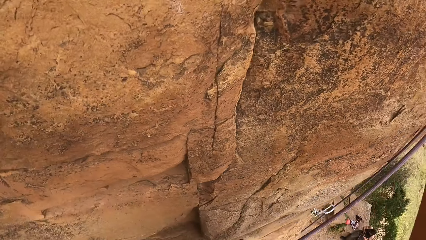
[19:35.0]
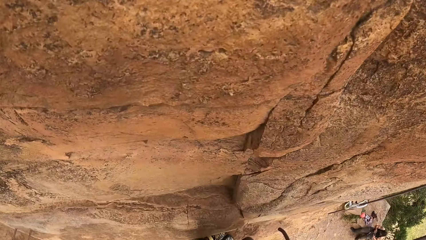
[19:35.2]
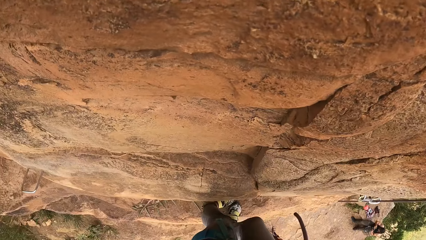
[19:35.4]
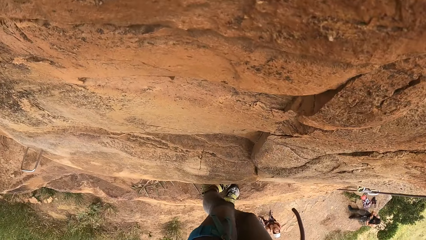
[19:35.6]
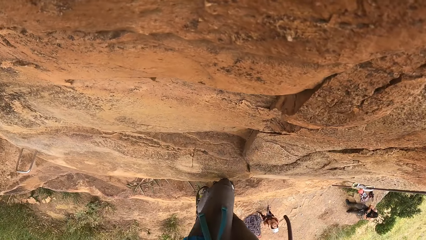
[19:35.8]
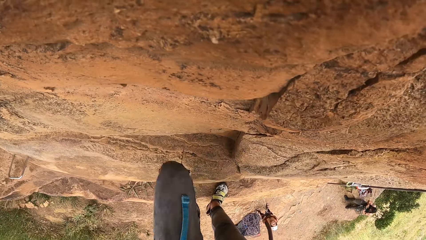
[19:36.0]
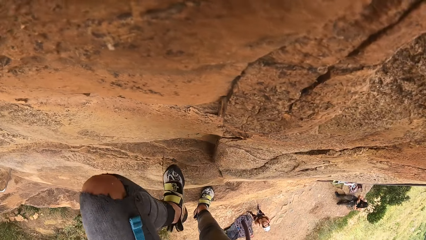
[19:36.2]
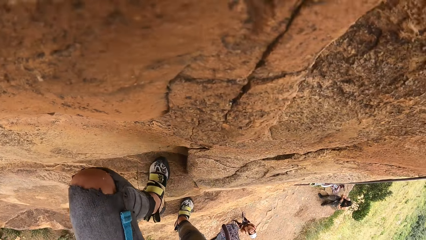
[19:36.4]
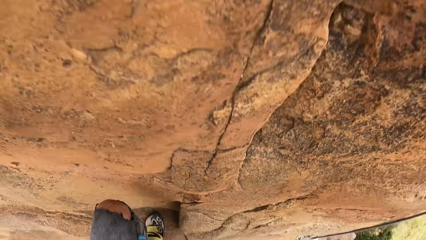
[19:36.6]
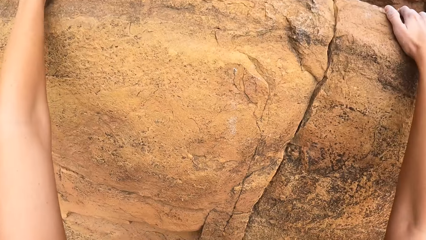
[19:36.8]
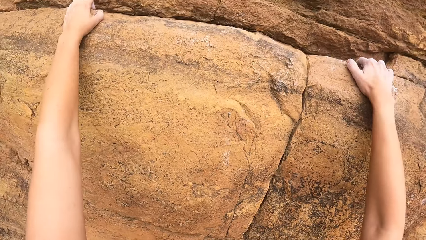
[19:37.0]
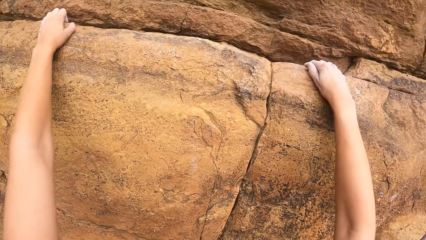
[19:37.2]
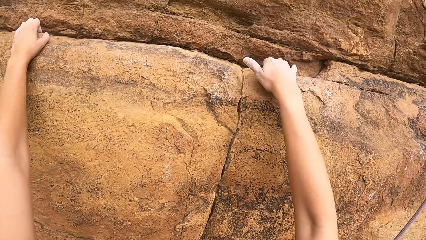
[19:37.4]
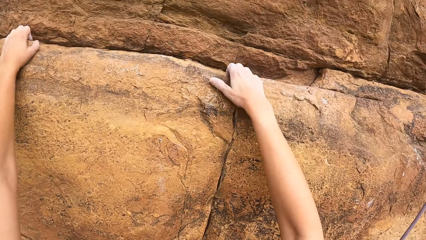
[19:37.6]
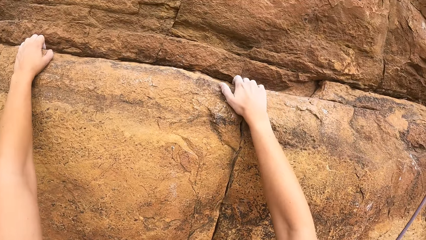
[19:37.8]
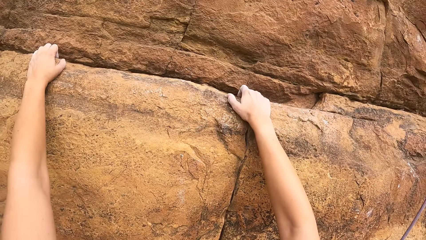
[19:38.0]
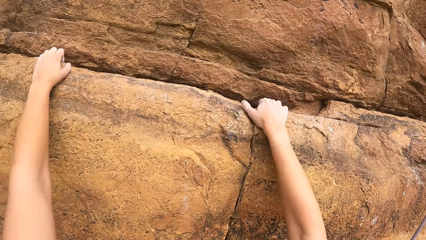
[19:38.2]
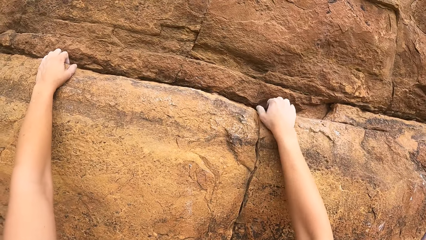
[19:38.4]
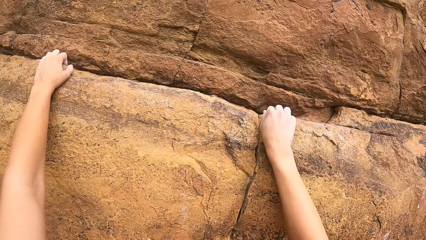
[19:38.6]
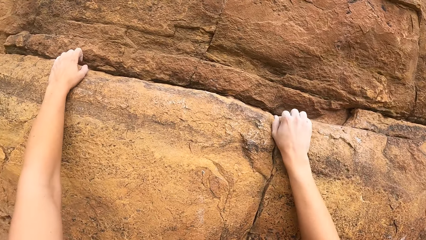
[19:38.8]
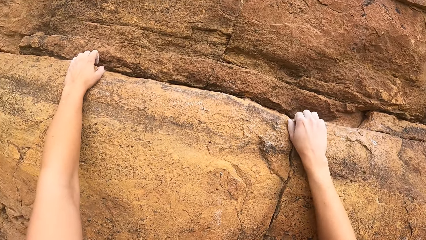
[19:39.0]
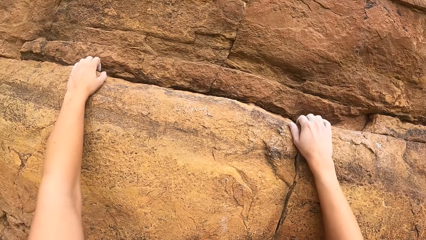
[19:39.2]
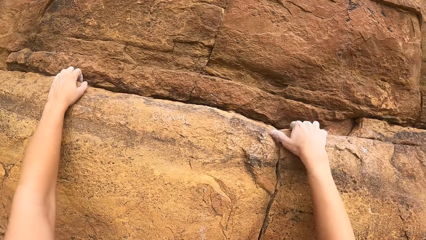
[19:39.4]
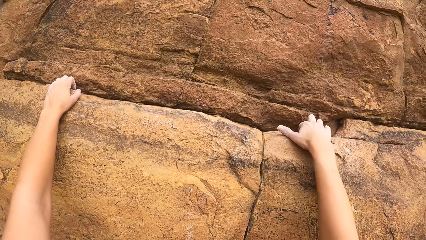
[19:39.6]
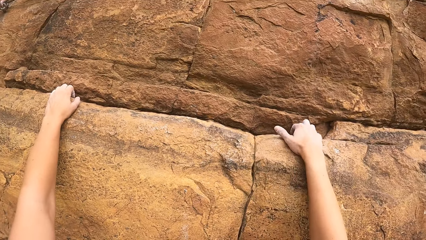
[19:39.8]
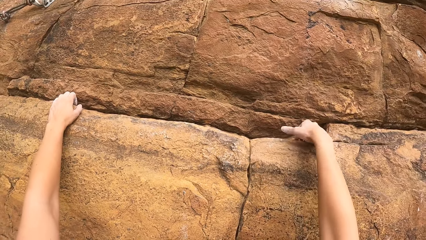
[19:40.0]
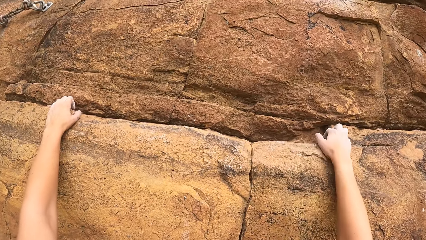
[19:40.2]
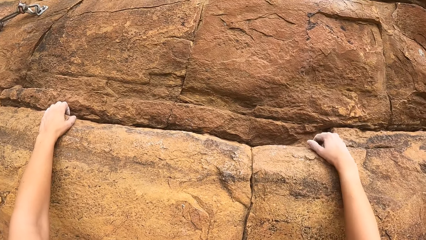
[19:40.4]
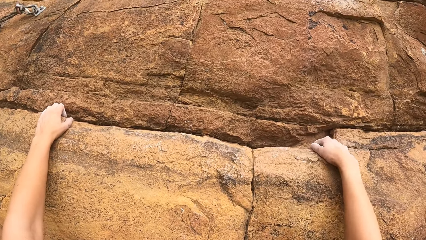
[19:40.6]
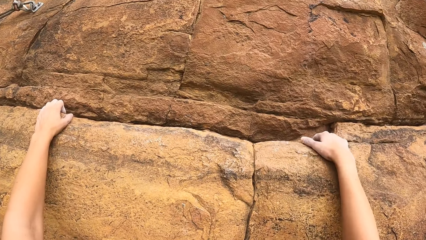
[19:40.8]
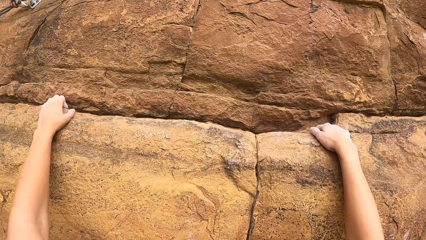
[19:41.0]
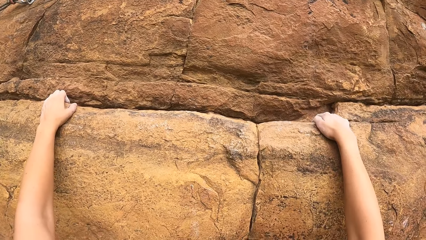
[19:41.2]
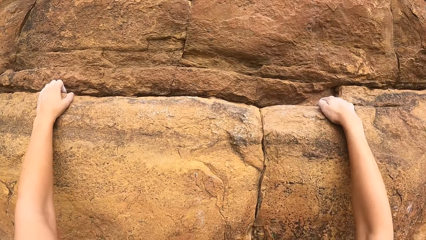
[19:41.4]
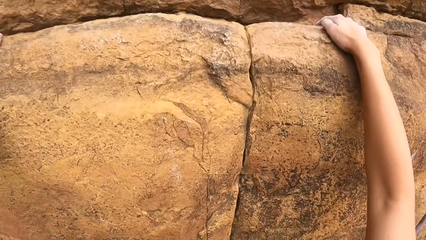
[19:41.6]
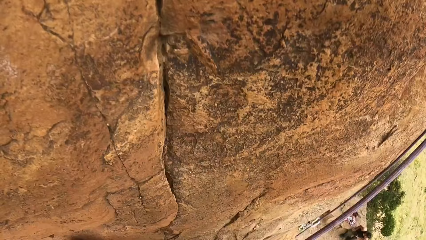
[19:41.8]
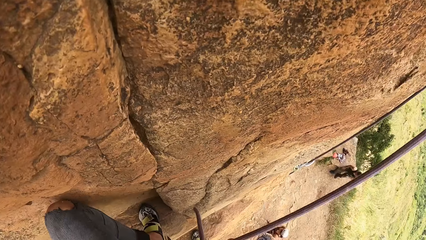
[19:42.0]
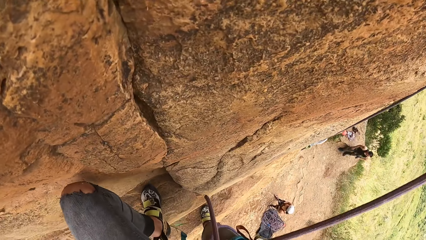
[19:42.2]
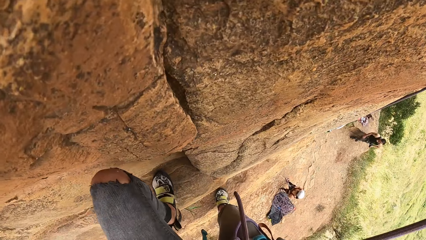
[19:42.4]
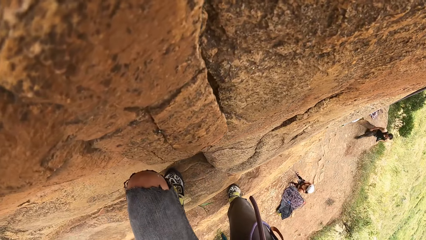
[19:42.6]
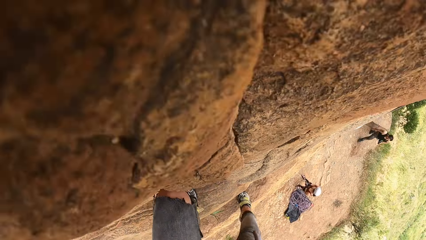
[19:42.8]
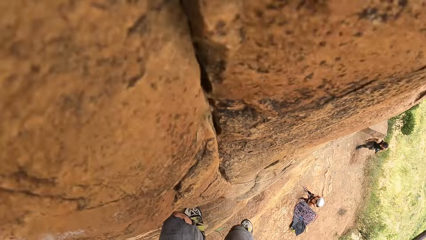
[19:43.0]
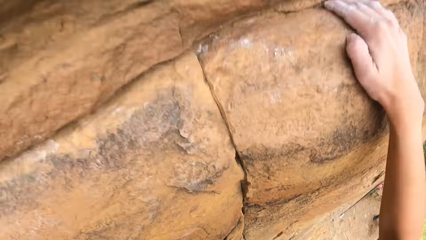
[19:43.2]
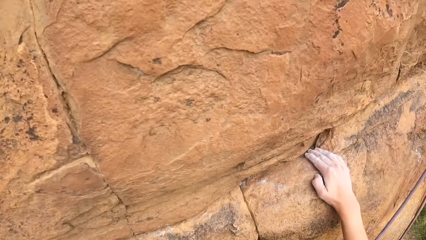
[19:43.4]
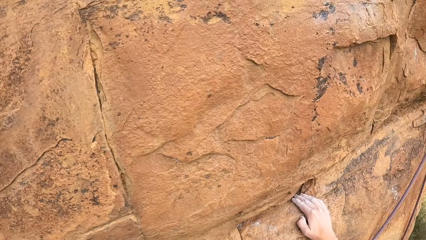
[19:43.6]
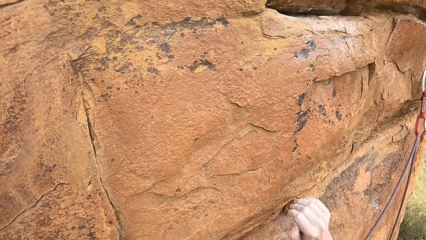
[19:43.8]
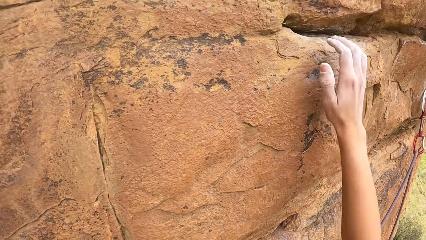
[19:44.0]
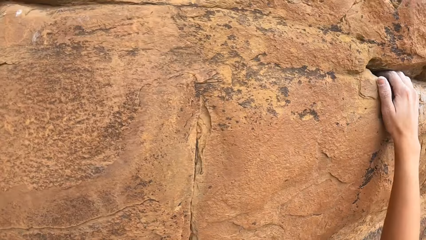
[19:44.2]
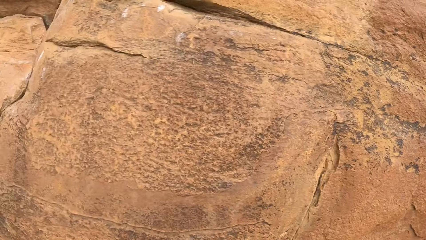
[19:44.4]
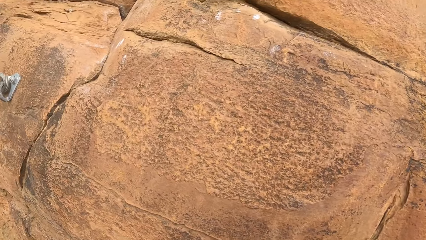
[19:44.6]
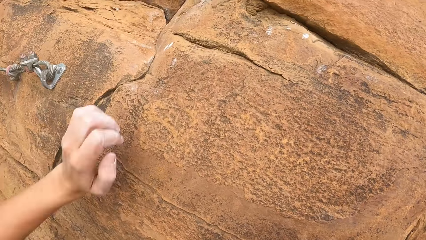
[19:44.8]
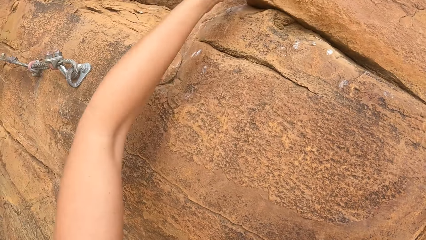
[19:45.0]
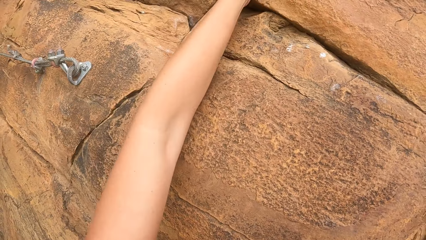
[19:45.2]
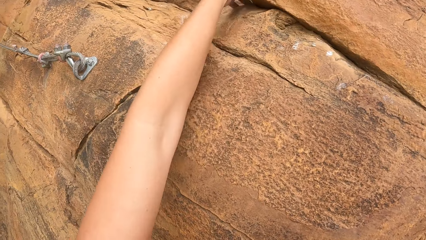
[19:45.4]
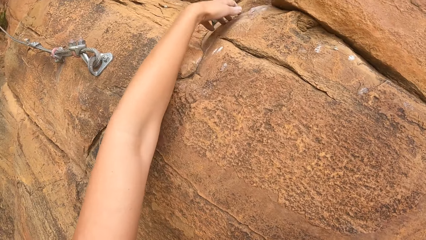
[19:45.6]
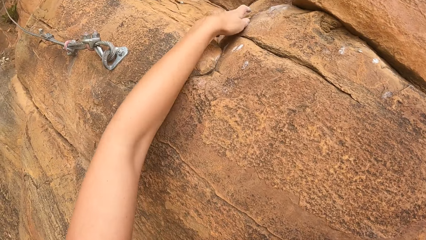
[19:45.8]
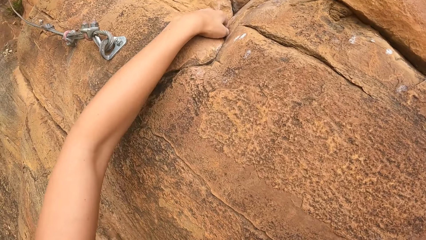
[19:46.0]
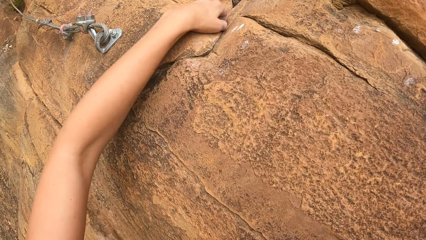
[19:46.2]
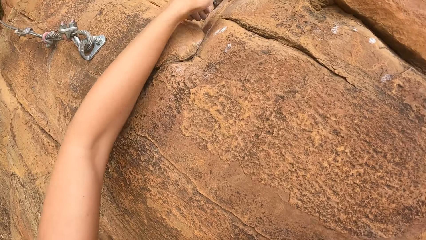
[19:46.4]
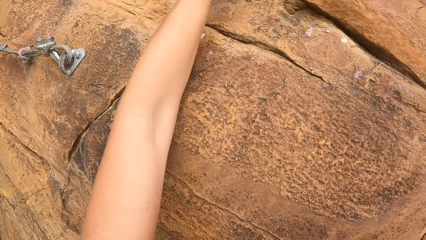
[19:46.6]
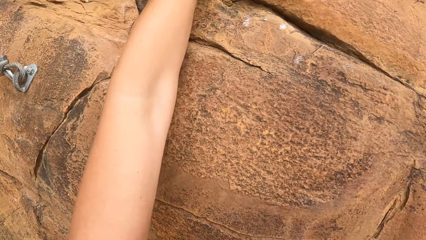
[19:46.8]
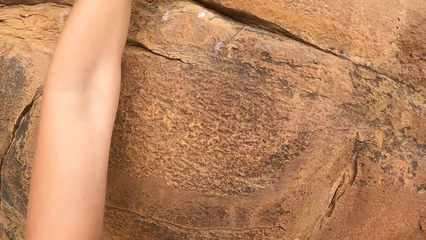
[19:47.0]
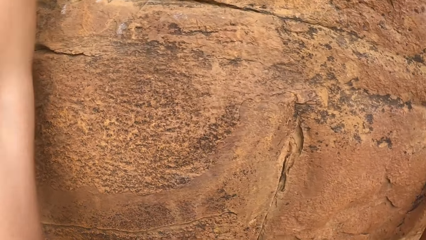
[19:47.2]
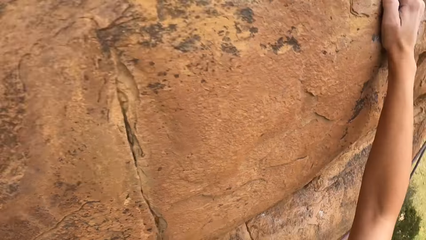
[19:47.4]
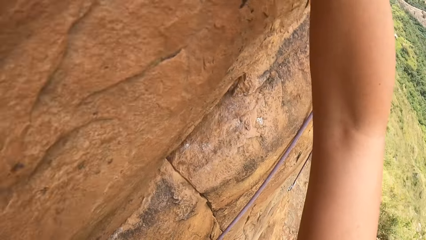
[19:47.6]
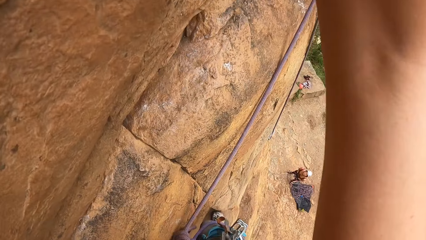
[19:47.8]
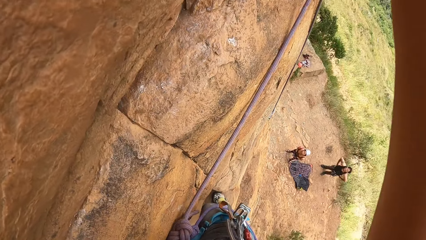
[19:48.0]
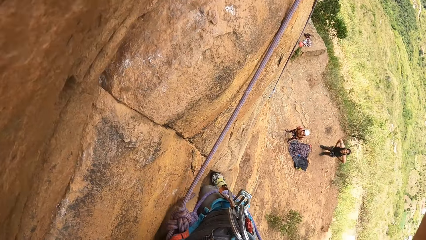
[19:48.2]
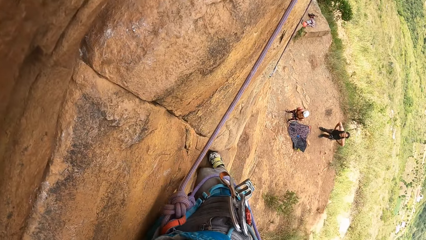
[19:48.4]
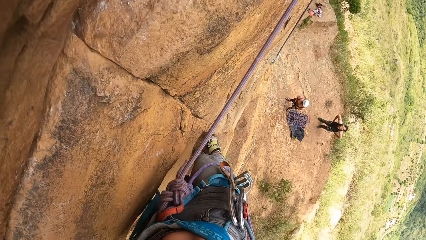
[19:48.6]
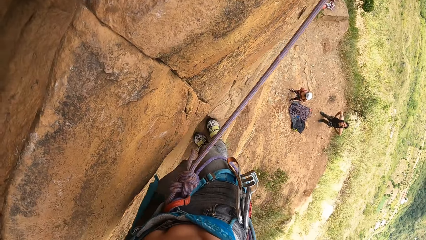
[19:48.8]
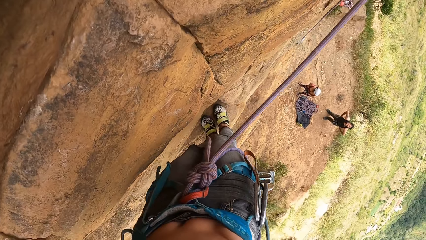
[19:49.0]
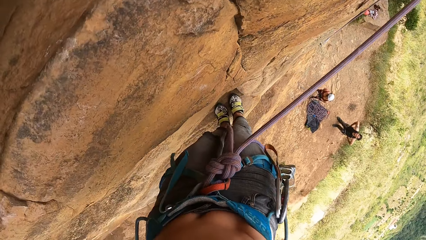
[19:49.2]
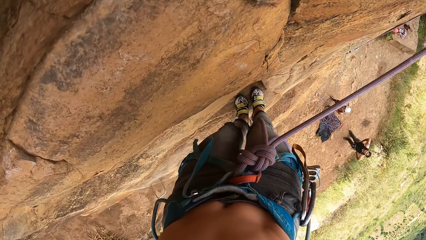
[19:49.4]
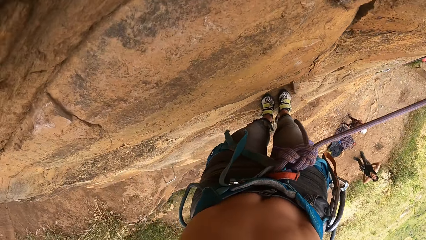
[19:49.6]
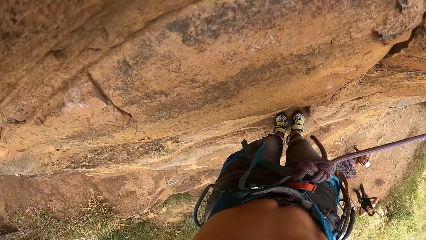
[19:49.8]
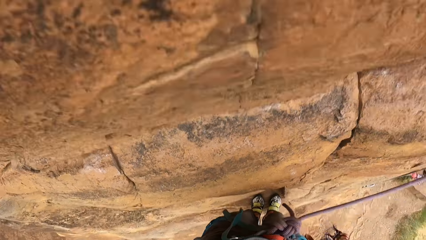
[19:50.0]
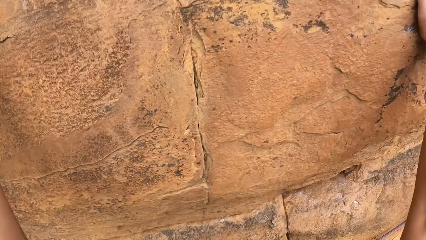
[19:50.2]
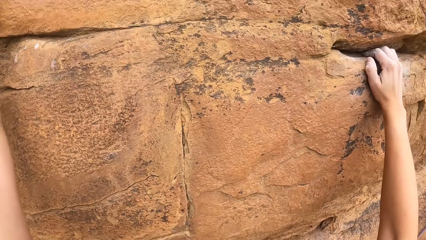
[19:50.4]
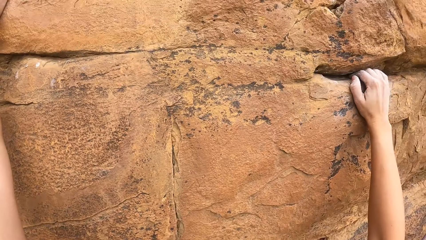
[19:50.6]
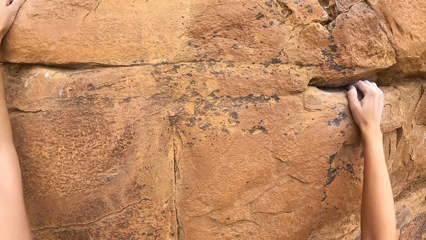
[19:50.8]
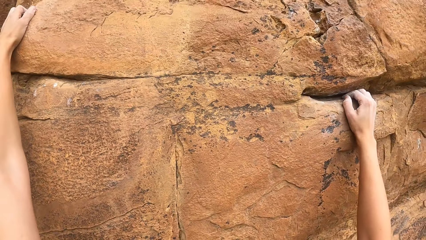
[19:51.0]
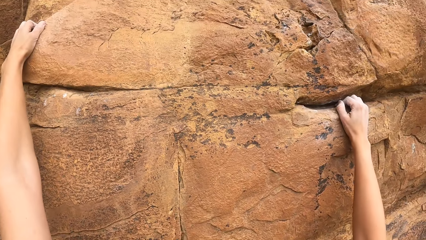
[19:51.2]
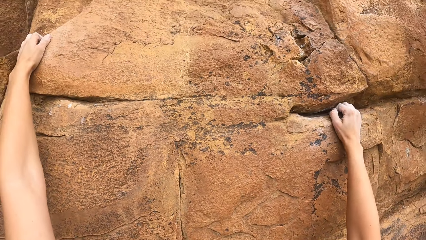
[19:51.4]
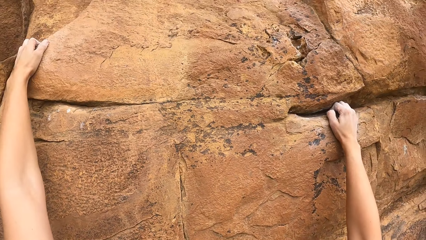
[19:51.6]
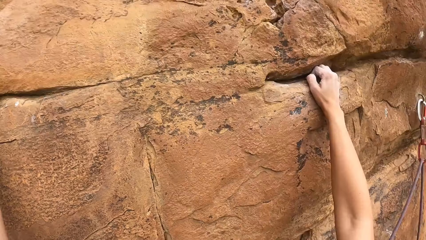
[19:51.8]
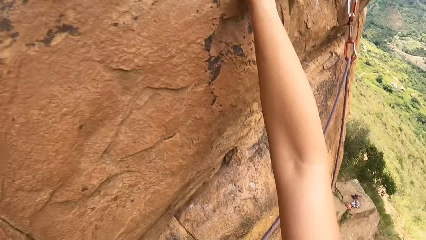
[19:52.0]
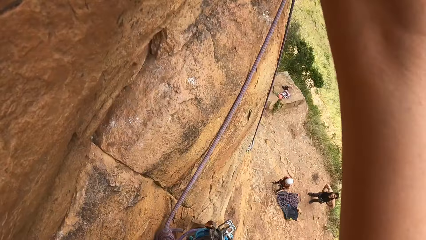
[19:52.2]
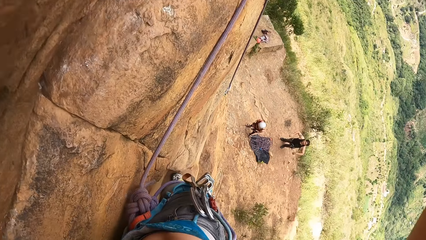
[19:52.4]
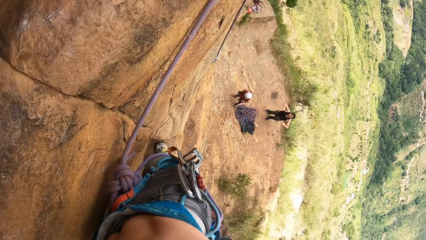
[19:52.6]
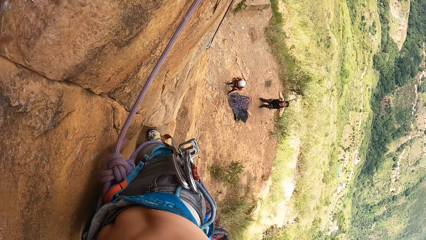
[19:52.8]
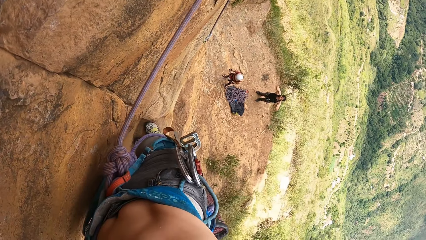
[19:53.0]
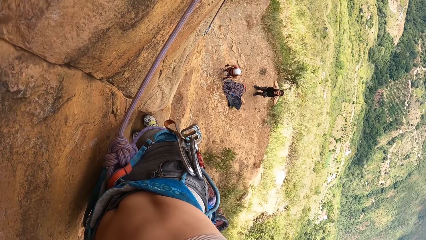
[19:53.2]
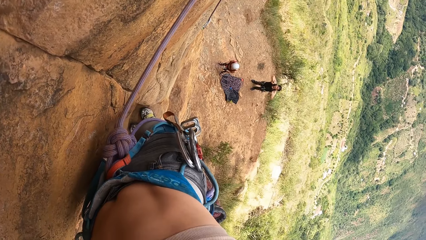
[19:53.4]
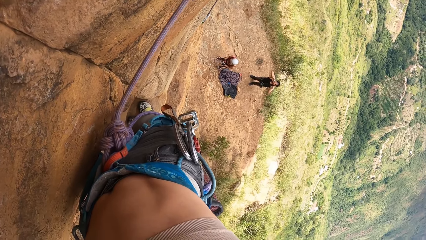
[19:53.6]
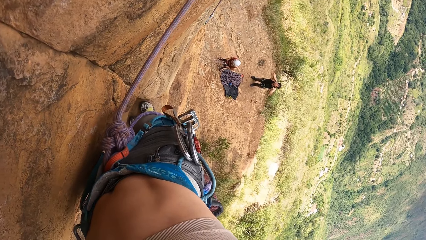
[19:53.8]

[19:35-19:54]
The camera wearer climbs a mountain. They look down. They climb the mountain. A man gestures at the camera wearer.
